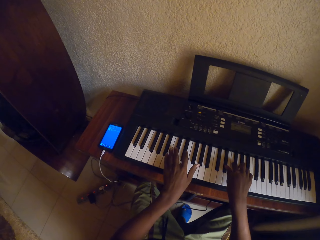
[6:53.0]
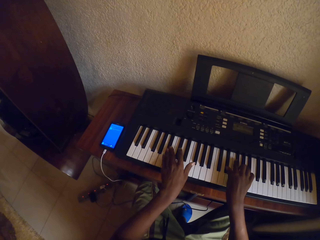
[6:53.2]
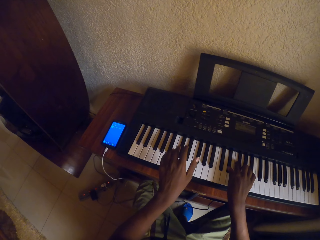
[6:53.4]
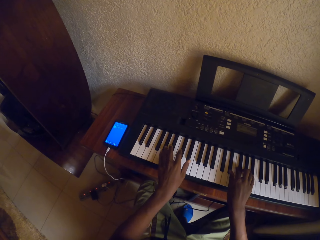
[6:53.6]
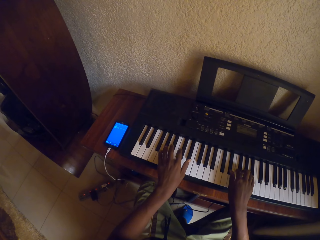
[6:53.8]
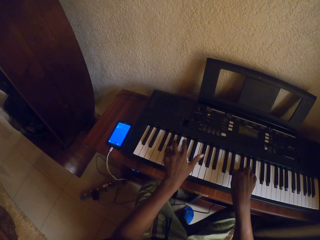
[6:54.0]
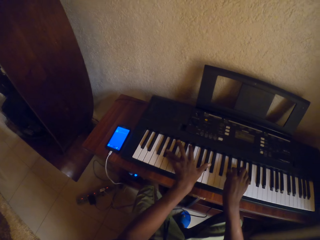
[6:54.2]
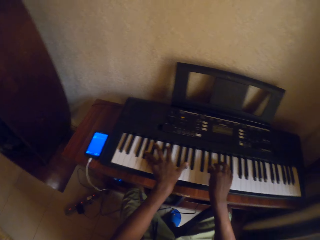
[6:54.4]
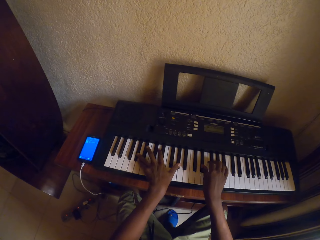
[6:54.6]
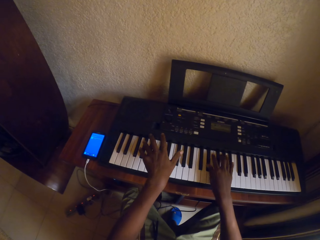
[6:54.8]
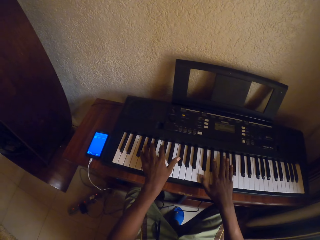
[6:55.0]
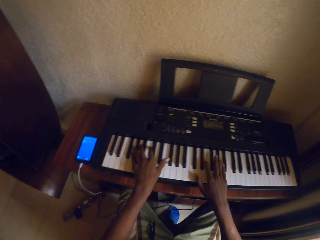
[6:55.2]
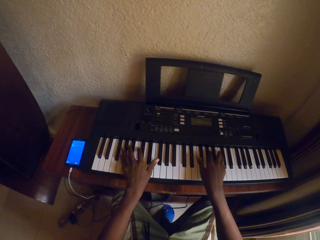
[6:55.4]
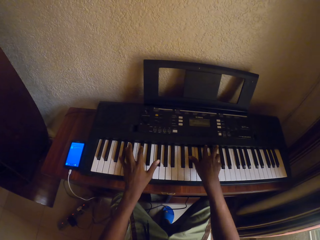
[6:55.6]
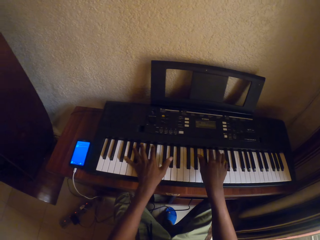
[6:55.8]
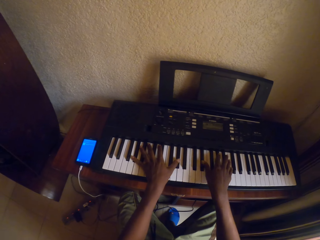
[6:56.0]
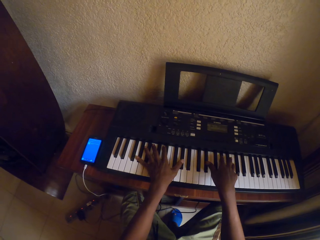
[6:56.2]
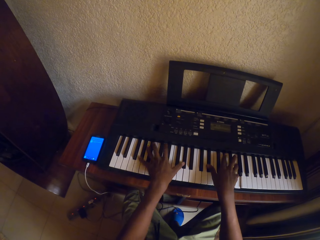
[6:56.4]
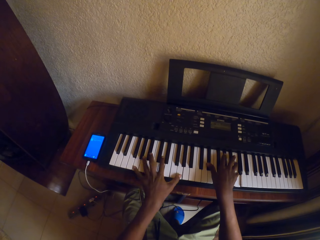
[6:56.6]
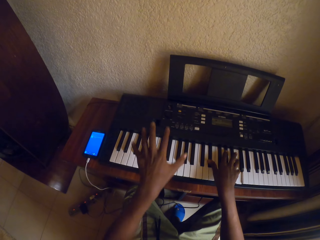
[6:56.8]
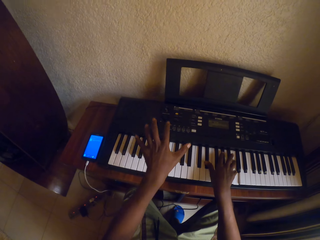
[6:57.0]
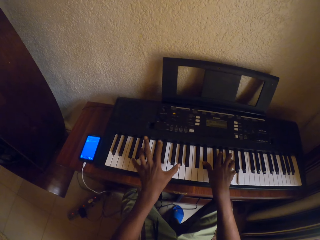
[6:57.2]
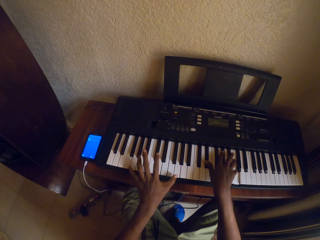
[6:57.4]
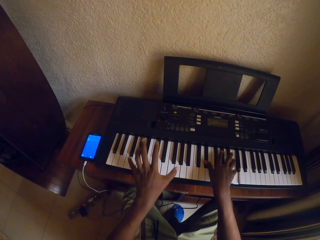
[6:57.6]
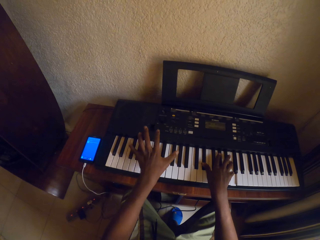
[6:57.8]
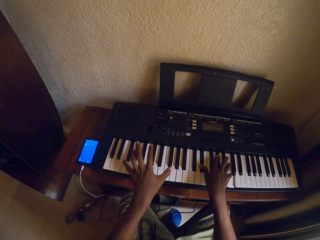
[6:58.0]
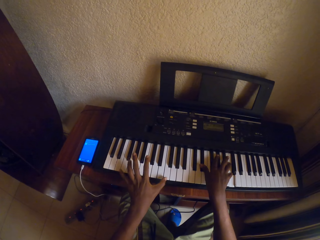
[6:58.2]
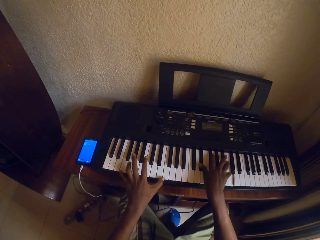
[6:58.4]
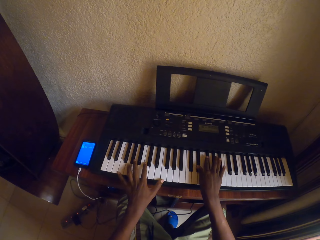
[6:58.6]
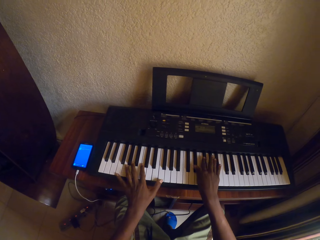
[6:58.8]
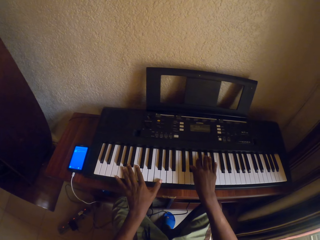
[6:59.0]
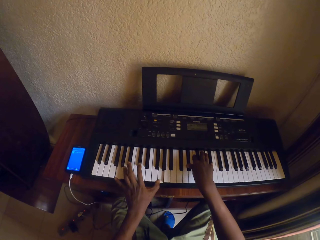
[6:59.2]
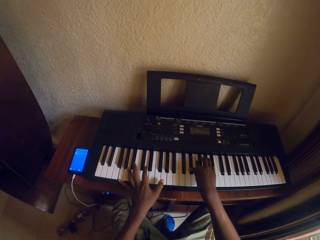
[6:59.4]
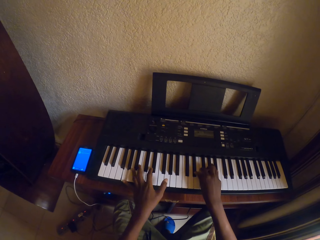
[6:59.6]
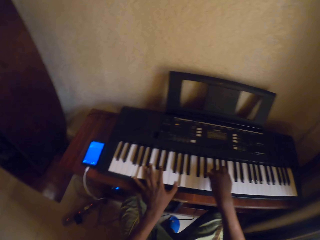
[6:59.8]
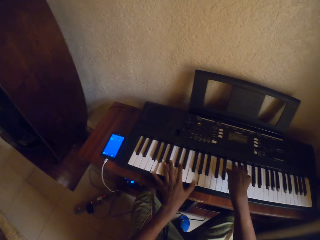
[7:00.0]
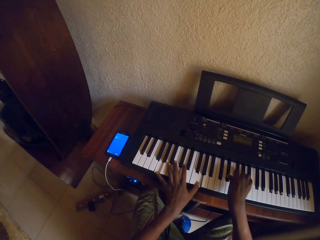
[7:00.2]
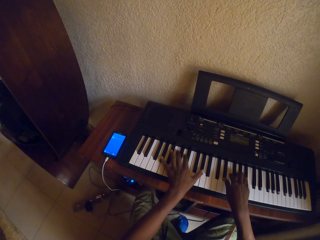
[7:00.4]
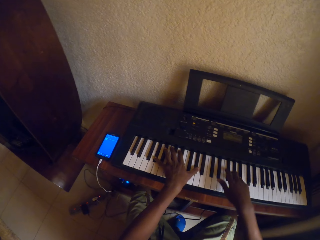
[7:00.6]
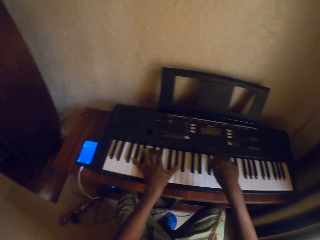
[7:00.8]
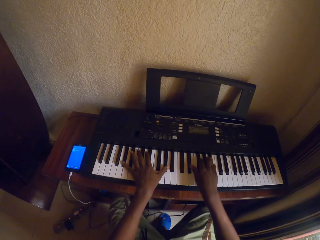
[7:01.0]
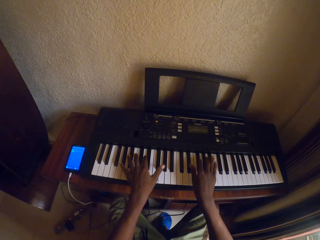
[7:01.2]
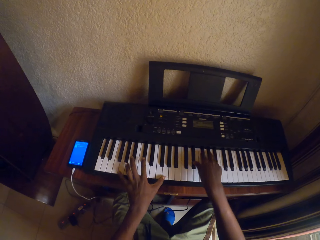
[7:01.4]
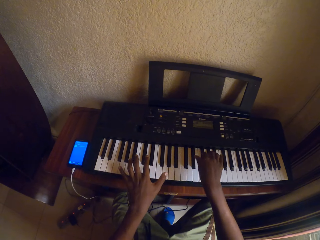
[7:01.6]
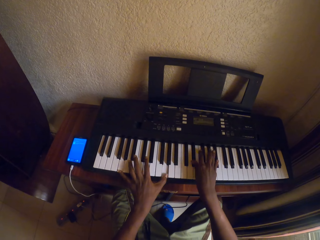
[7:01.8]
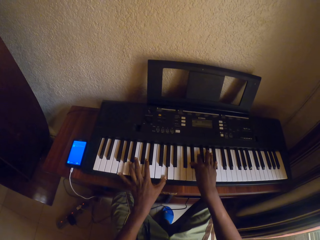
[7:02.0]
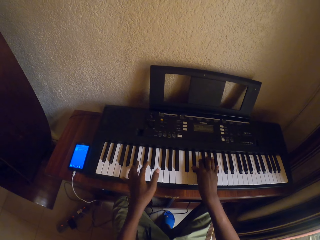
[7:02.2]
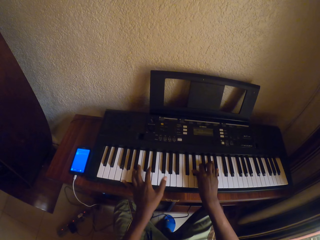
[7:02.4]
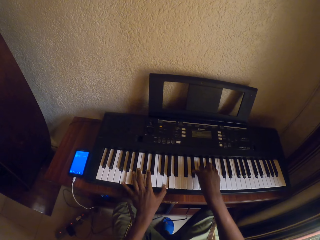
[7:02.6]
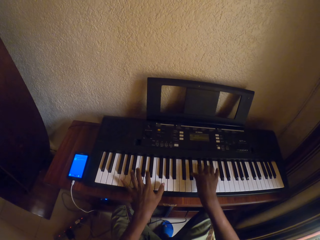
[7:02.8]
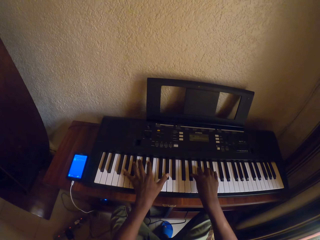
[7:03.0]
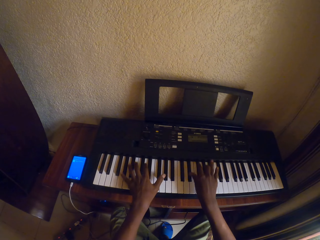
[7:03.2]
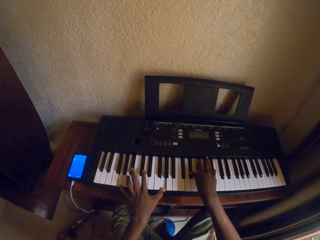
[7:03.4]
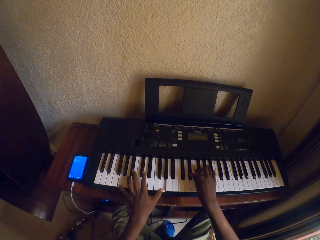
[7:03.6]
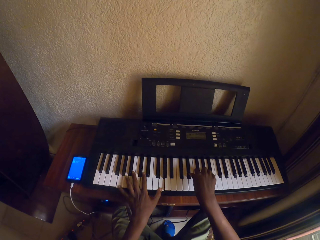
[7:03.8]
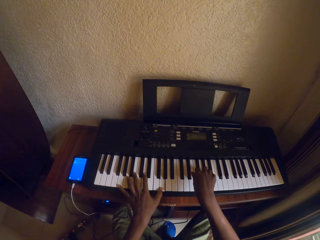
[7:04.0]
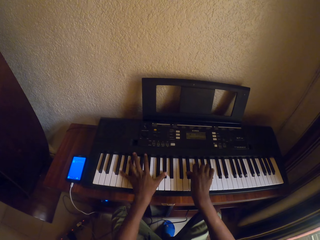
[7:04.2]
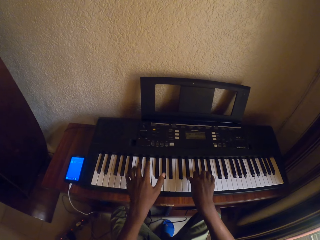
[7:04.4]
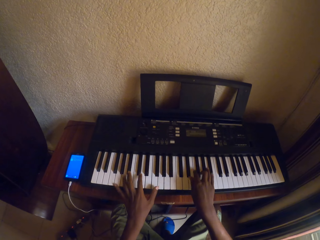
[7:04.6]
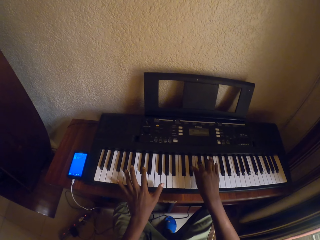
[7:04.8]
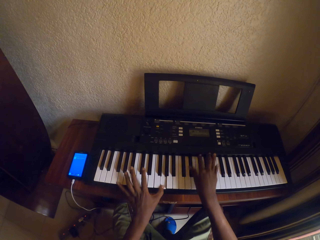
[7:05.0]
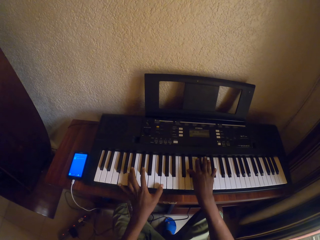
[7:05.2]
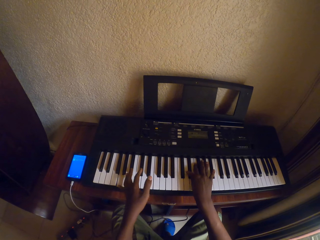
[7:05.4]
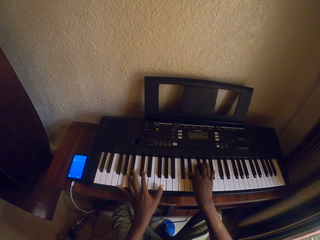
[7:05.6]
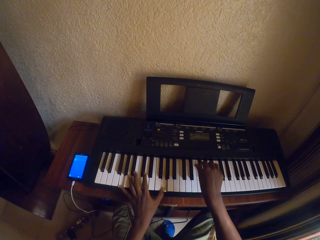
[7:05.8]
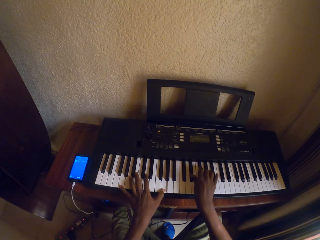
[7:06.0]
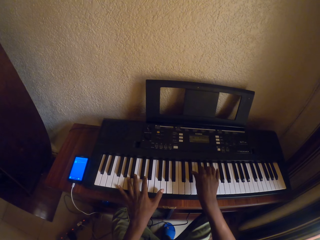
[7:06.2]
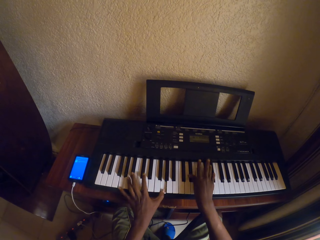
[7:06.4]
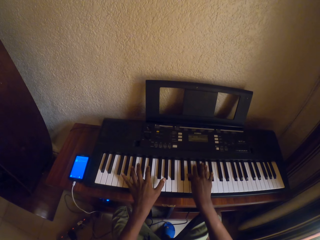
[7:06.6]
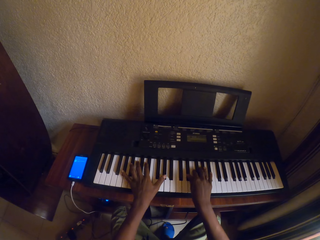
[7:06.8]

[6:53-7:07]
The camera wearer plays the keyboard with both hands. They look at the keyboard.

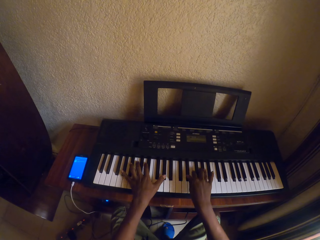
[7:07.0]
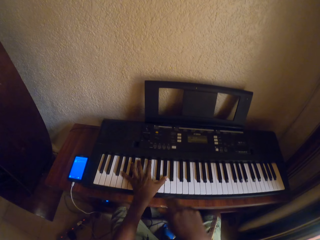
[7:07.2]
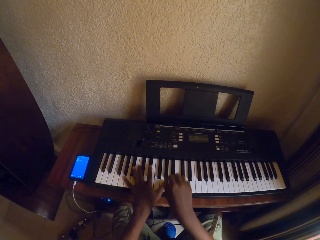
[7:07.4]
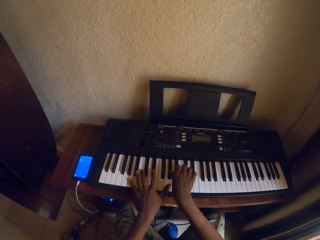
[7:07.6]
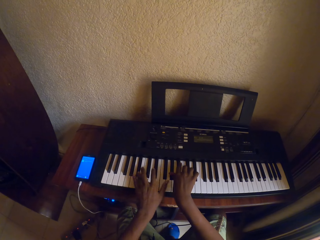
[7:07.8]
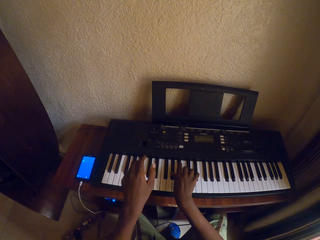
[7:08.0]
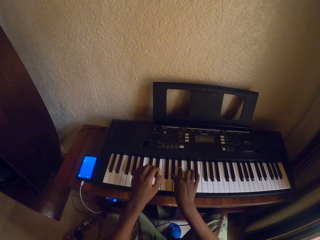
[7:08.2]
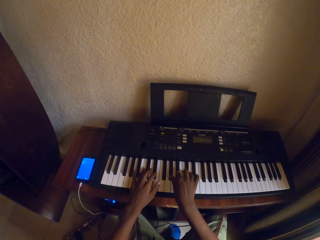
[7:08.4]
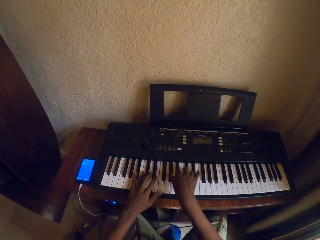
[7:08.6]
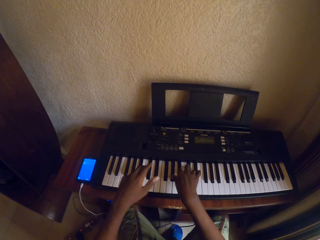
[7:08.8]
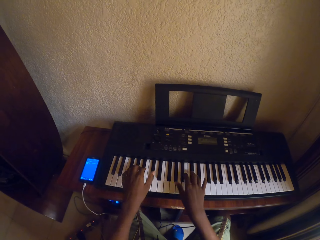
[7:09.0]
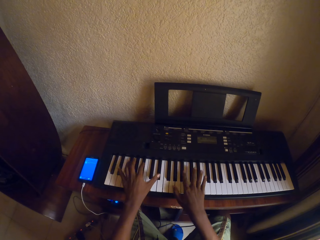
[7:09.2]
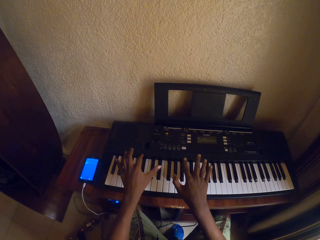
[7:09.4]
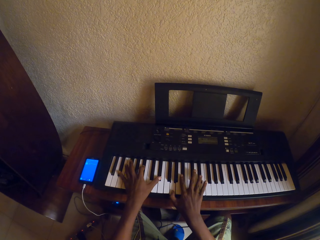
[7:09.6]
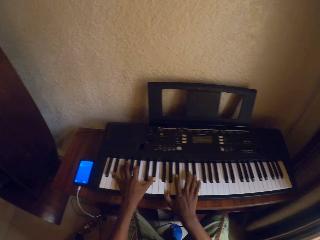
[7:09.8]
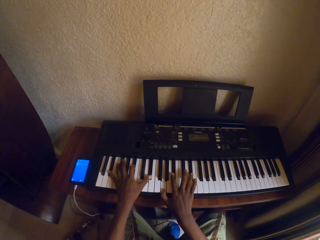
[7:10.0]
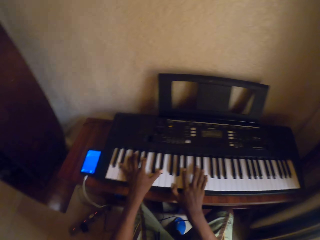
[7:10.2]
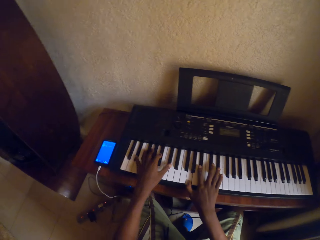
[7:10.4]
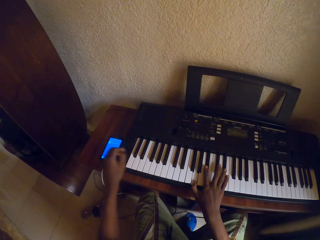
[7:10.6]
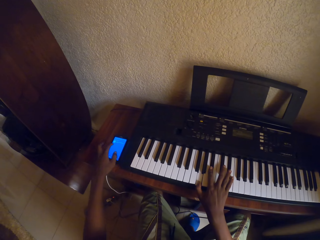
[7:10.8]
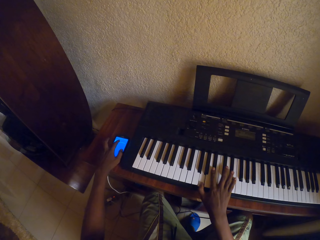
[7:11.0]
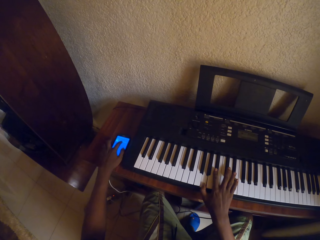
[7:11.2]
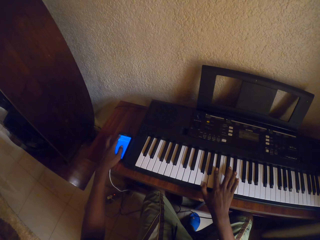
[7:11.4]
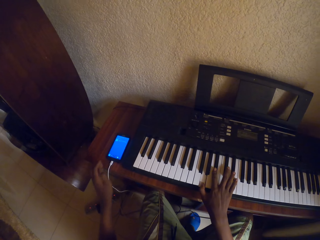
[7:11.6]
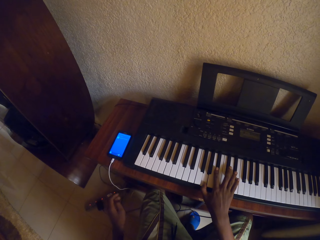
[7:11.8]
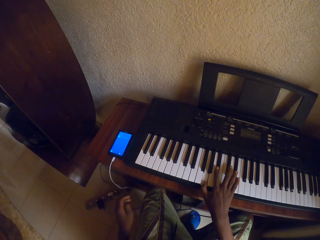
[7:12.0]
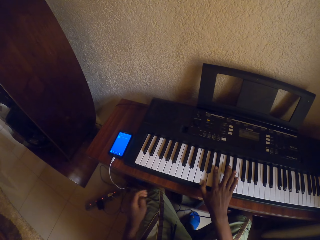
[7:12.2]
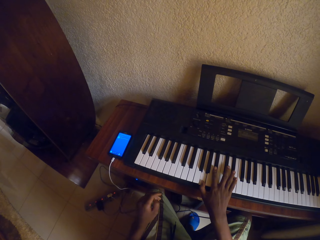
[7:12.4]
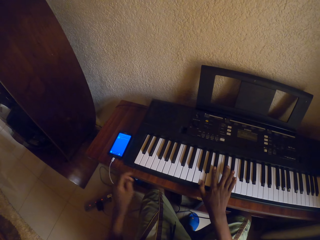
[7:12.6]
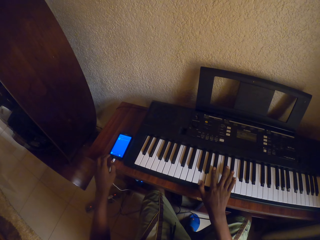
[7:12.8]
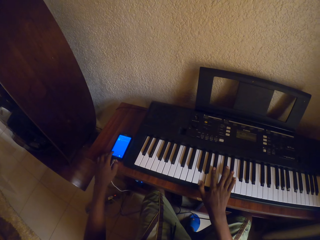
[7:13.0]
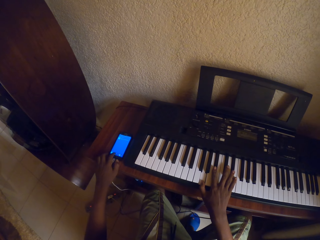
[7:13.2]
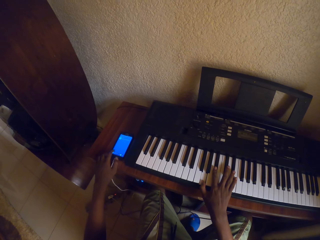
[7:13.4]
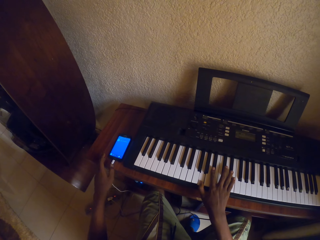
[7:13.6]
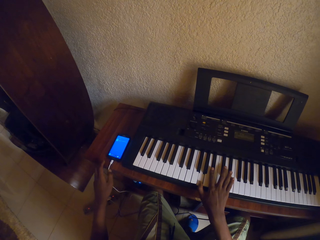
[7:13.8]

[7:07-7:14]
The camera wearer plays the keyboard with both hands. They scroll the phone with the left hand.
